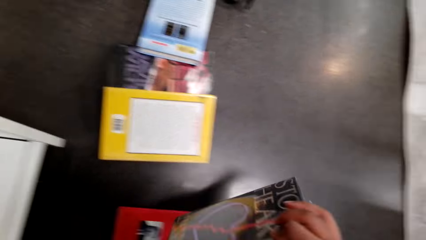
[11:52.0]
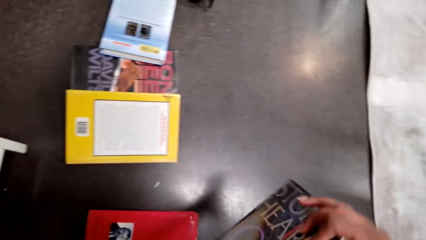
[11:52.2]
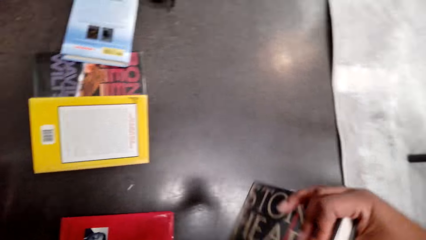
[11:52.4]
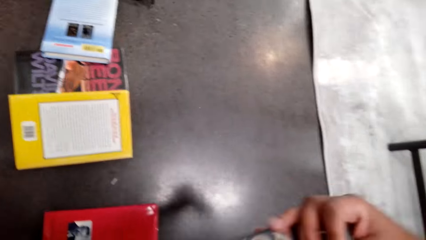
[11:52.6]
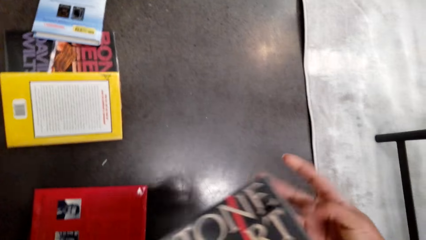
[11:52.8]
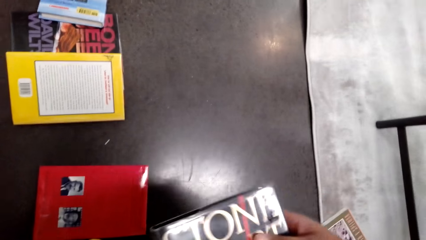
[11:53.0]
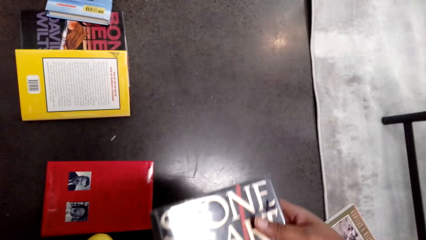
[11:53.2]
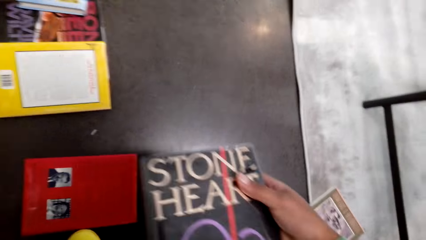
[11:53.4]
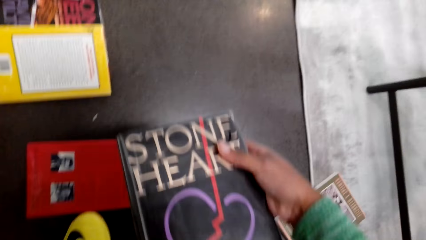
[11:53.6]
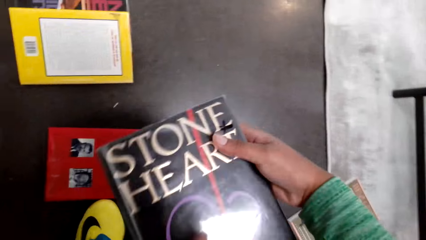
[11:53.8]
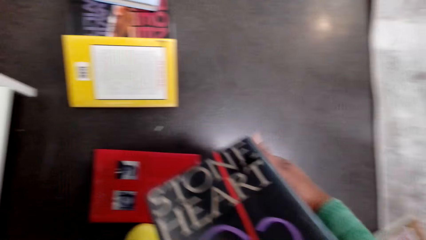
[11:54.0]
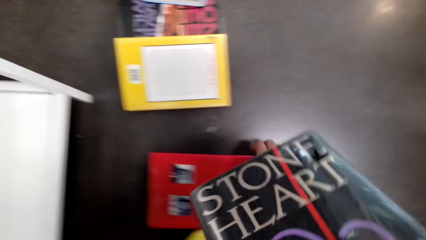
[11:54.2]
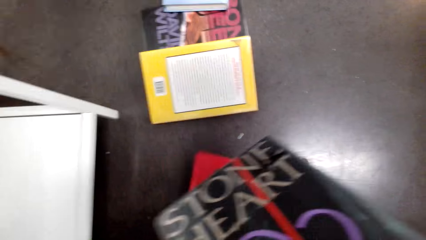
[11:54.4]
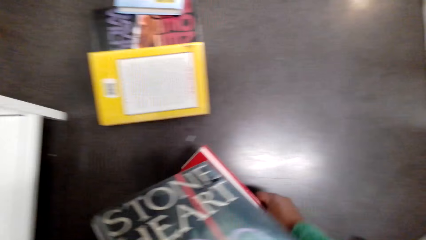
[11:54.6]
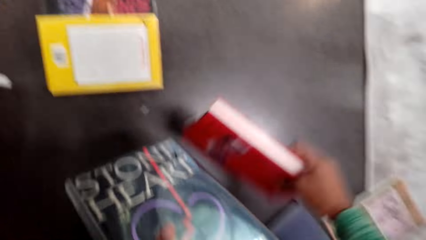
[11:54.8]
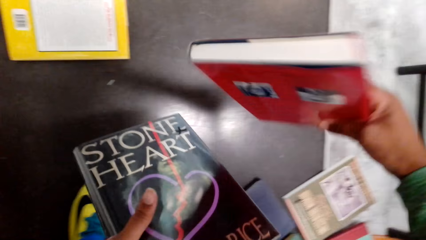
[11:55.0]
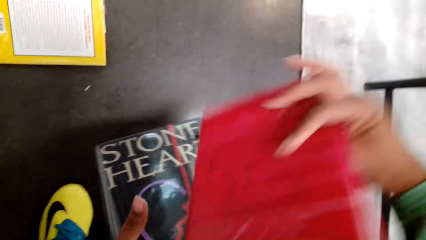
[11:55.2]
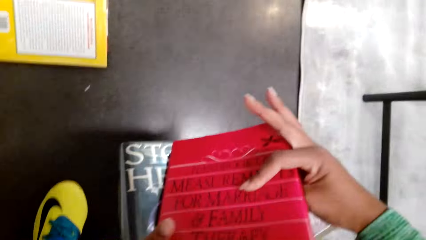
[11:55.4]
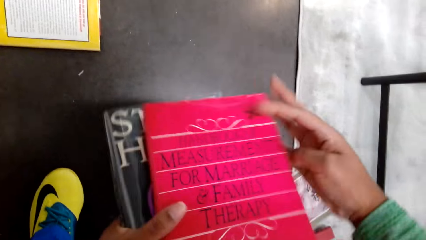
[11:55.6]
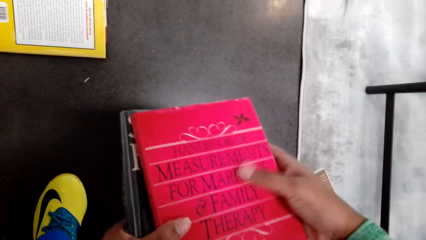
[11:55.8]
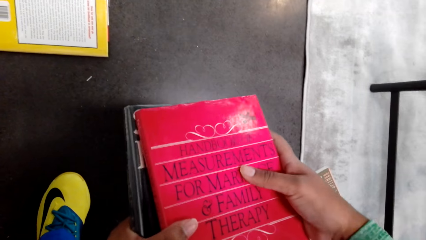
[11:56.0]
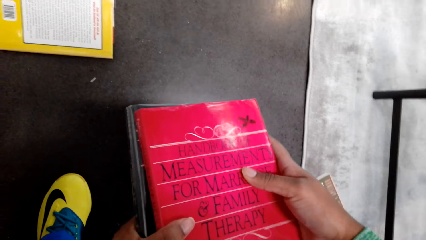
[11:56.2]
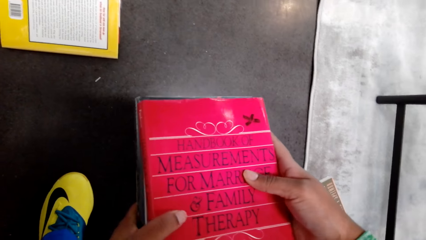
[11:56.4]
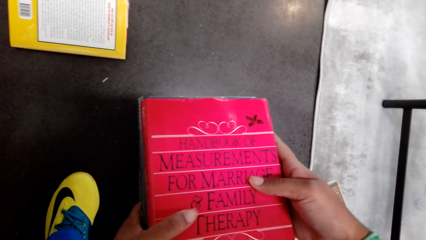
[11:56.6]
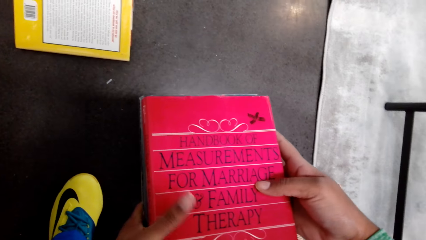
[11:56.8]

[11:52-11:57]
The camera wearer picks a book.

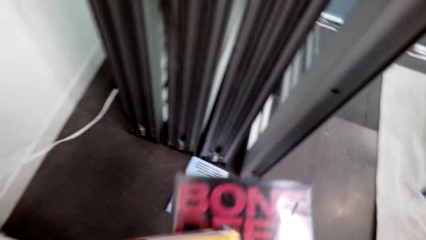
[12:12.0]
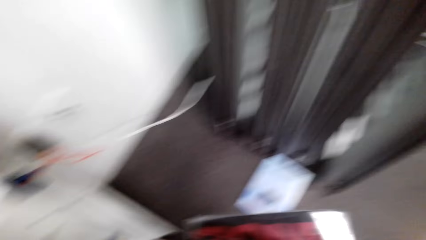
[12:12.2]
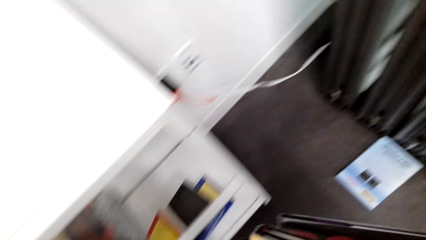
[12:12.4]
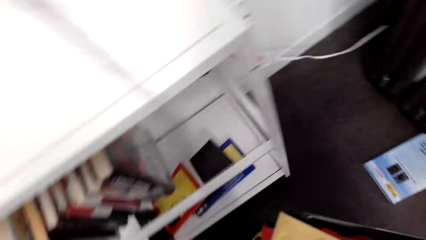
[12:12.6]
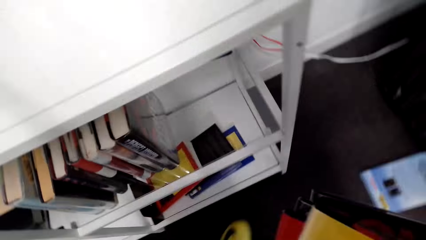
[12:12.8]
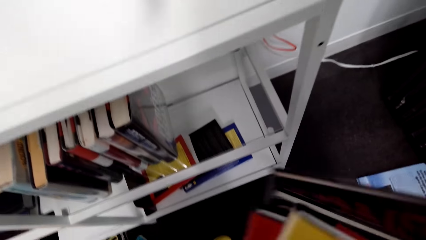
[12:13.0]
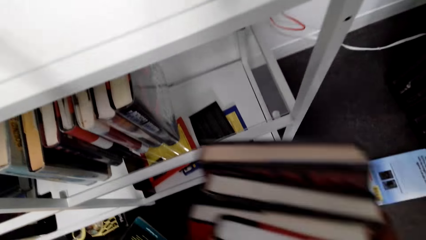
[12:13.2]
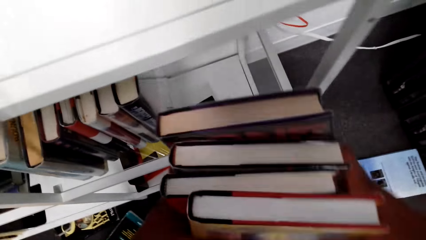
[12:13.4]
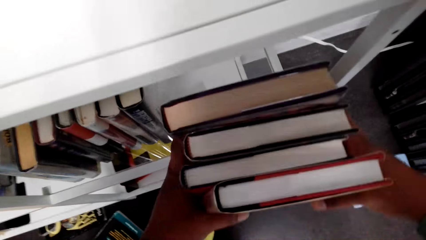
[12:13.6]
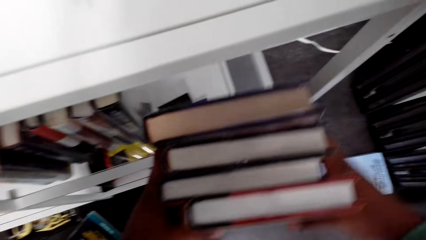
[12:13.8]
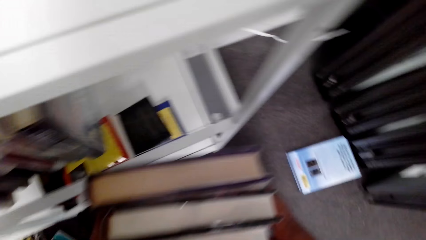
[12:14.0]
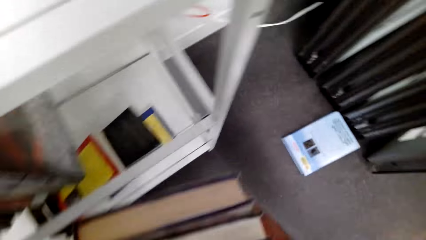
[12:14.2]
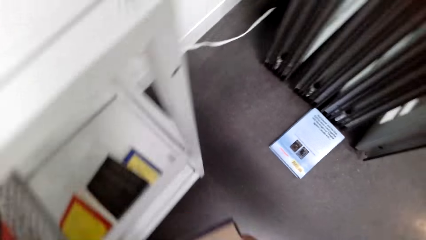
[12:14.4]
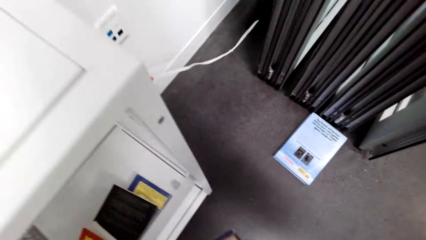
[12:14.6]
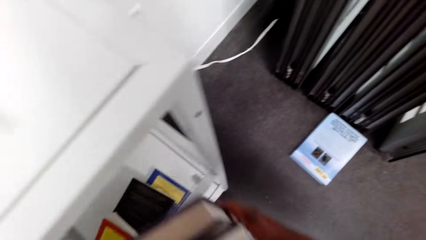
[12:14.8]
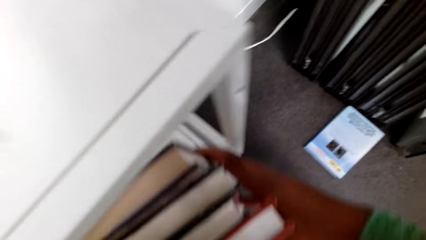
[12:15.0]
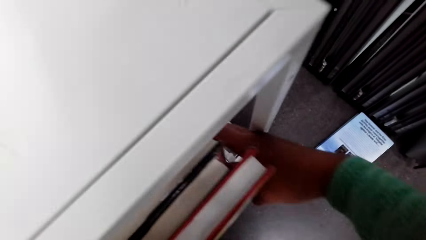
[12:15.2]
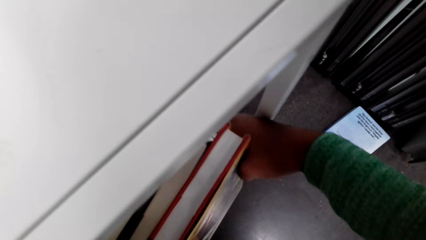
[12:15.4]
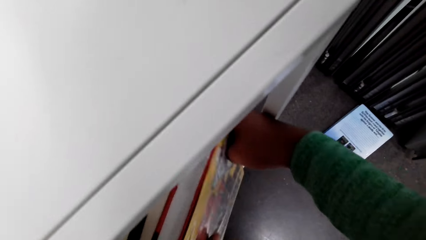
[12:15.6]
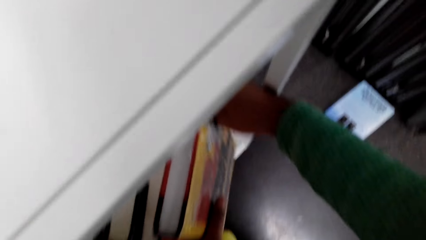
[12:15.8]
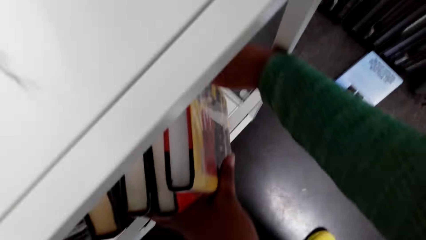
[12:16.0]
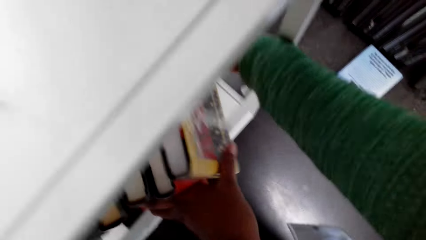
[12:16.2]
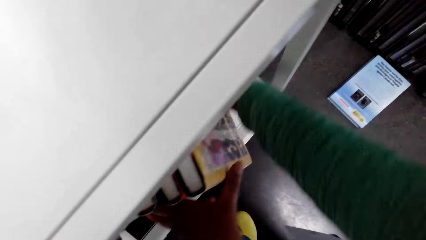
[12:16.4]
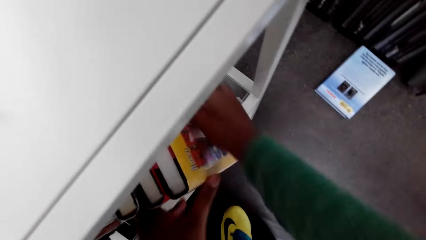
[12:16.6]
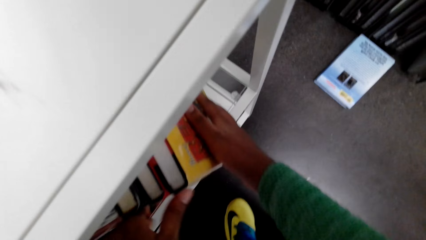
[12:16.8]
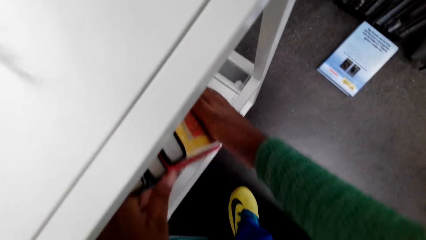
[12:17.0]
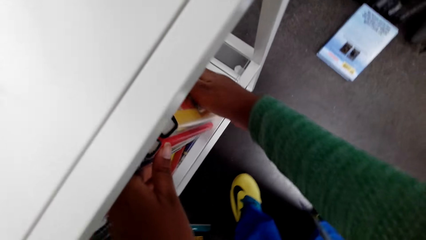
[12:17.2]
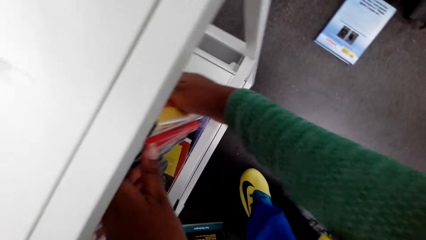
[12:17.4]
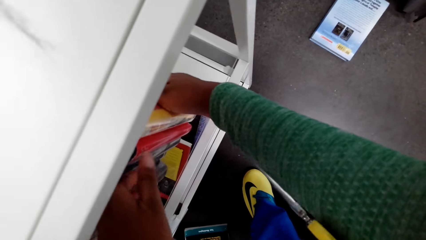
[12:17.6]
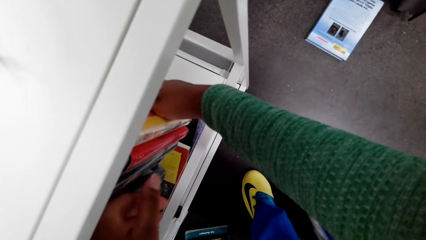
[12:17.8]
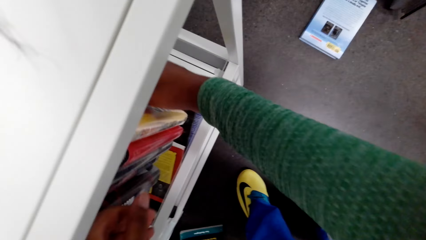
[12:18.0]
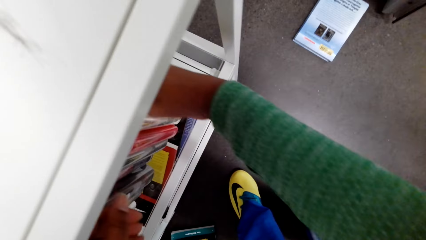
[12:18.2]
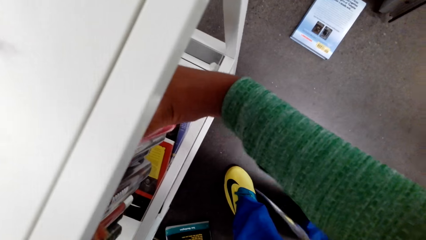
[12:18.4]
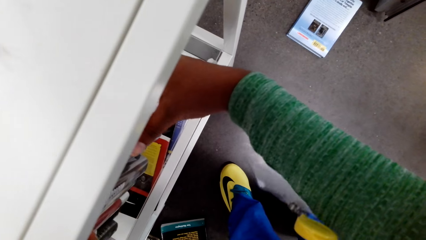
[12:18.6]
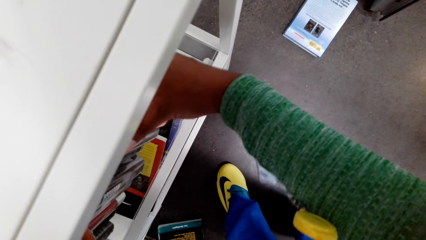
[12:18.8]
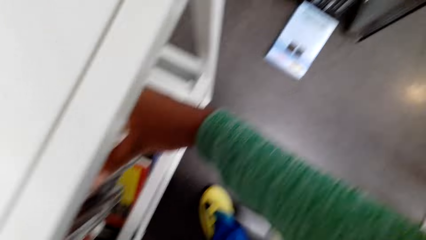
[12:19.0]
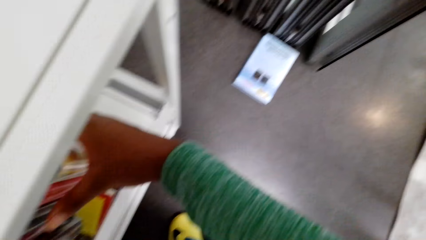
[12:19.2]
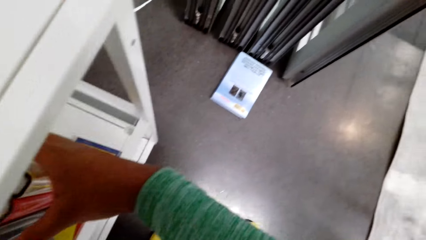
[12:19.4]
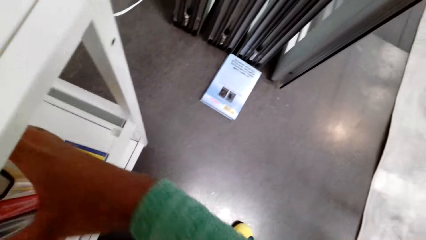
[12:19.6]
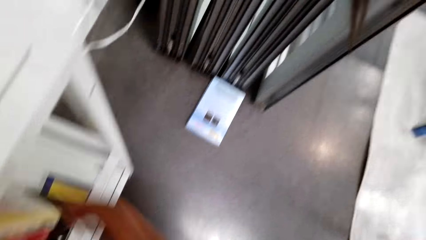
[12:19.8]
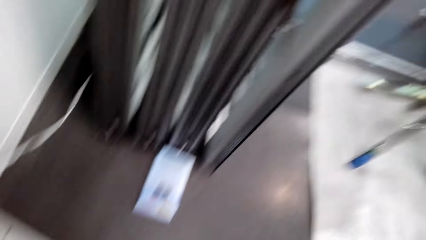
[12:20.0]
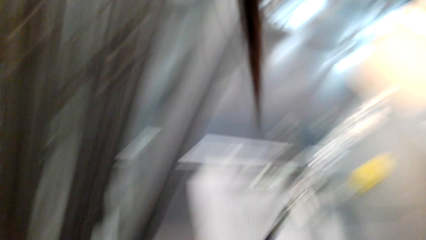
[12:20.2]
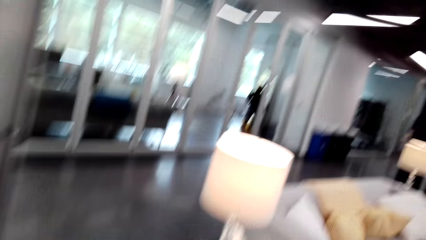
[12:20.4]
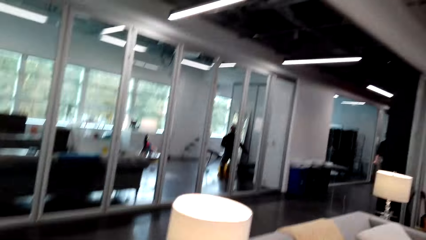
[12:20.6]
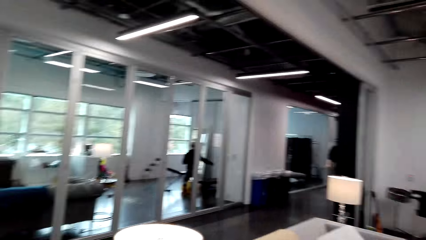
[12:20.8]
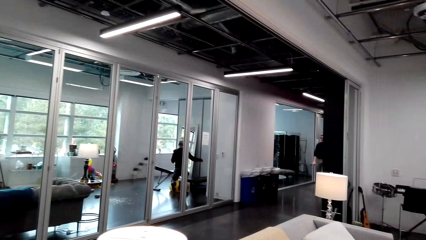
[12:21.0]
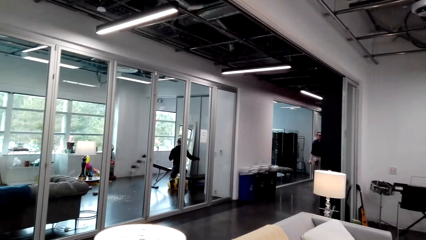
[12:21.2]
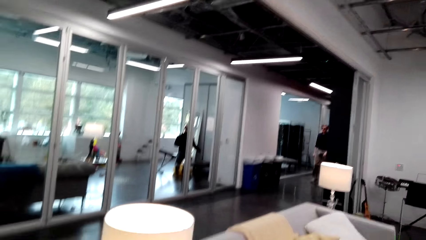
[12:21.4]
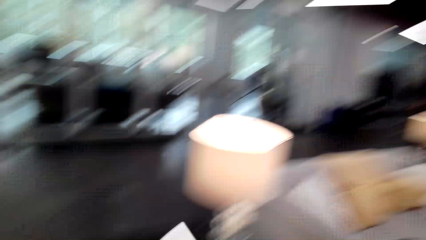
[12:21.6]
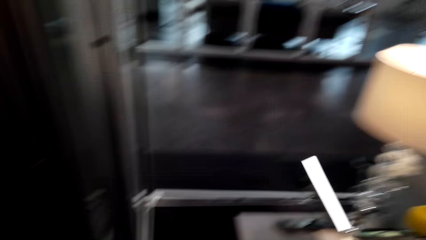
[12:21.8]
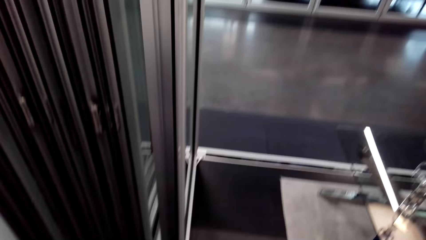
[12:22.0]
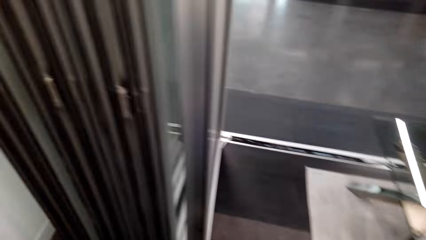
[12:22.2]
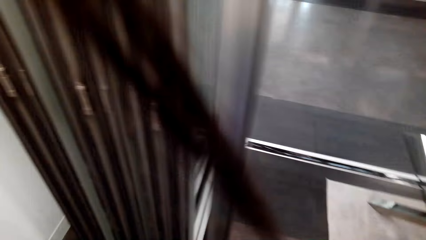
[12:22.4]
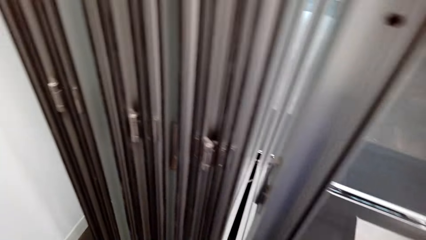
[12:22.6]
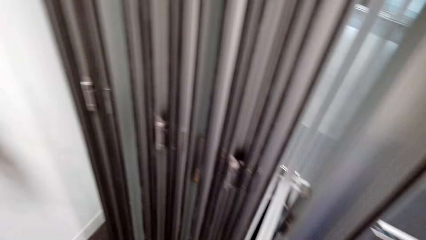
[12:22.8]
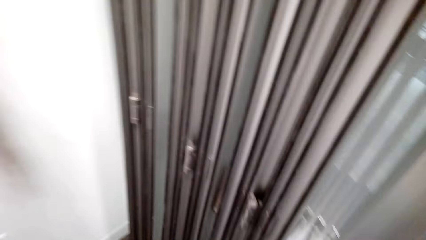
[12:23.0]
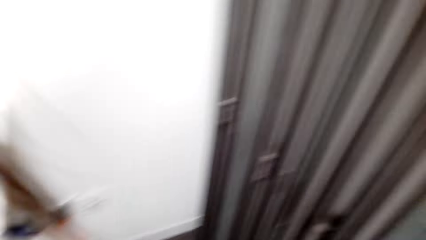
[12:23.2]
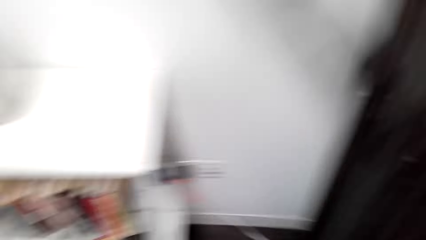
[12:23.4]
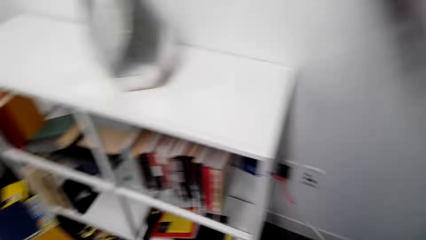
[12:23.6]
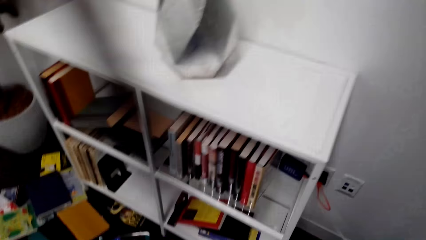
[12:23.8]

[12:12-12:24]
The camera wearer arranges books on the shelf. They look around.
